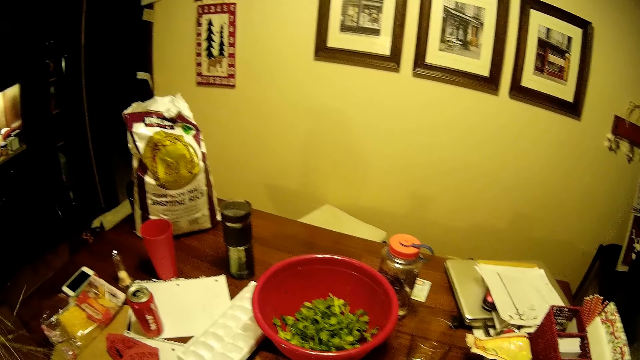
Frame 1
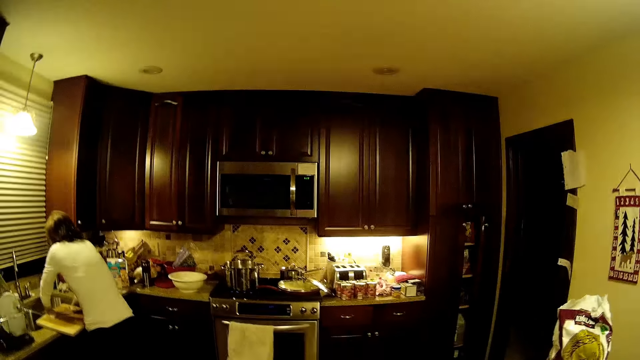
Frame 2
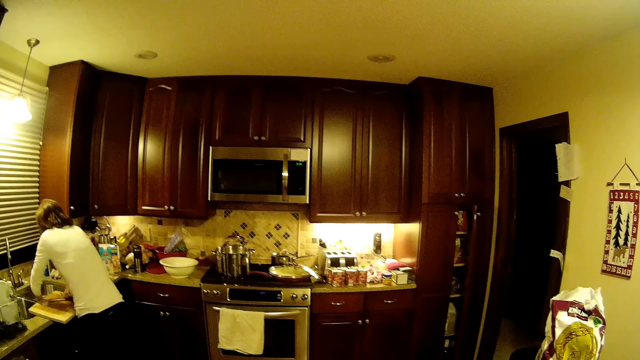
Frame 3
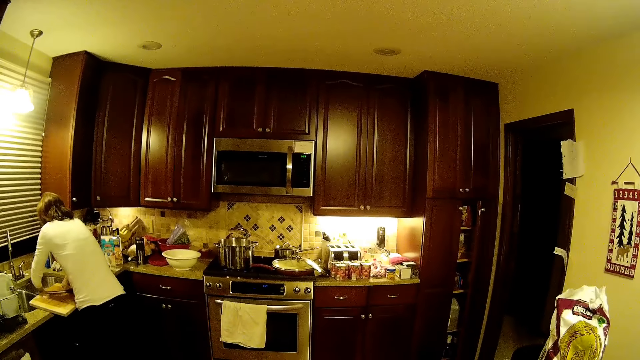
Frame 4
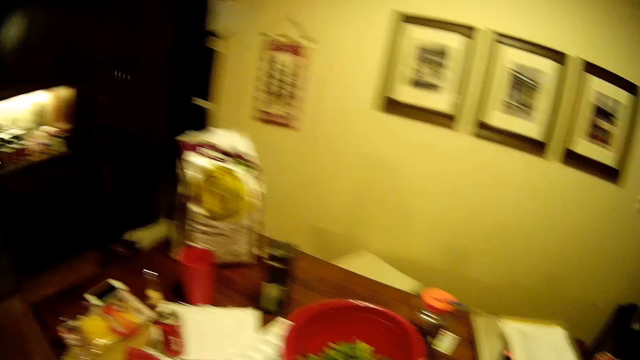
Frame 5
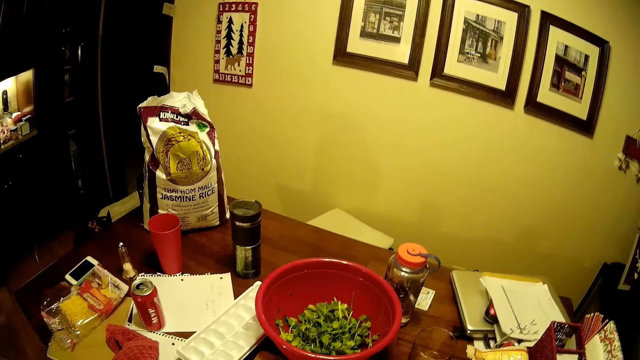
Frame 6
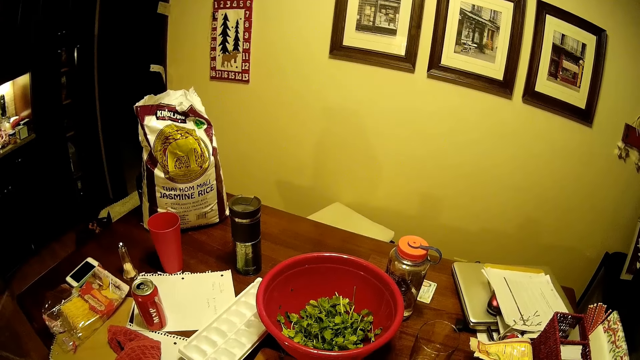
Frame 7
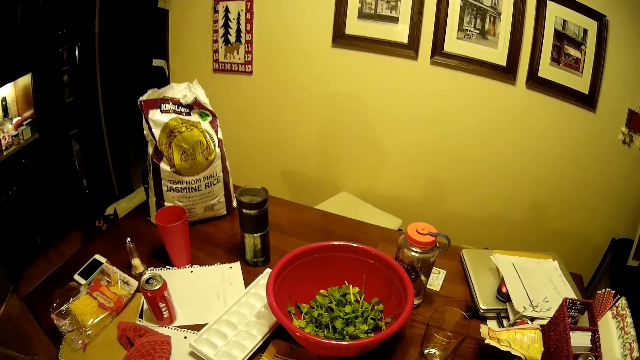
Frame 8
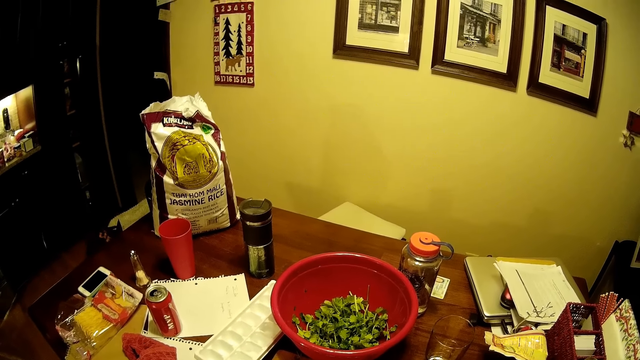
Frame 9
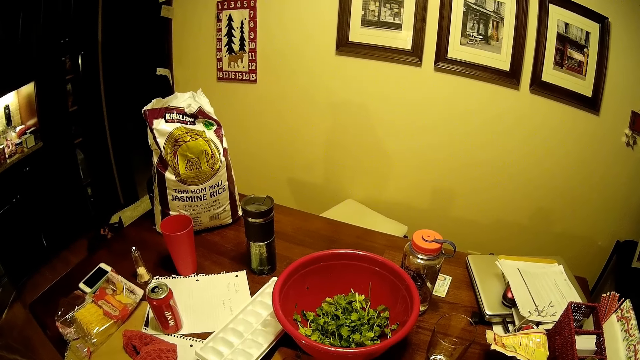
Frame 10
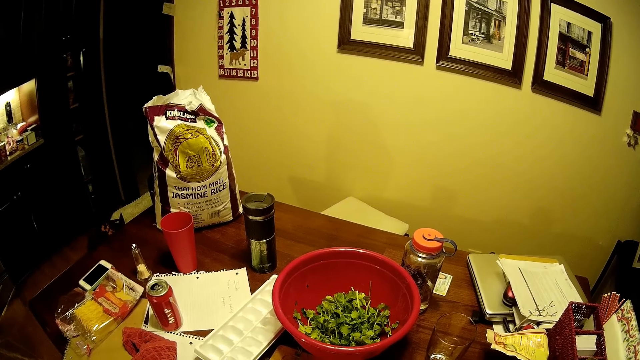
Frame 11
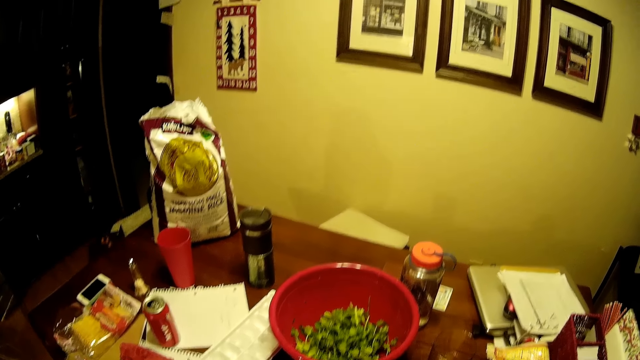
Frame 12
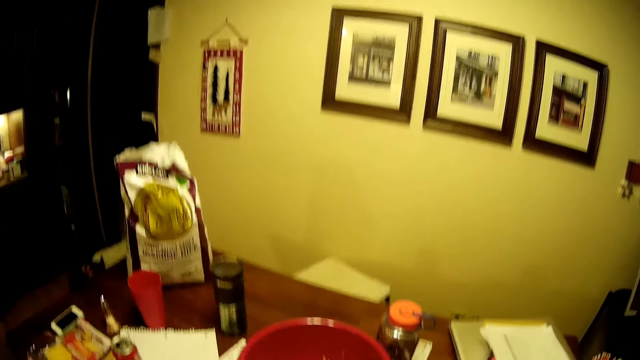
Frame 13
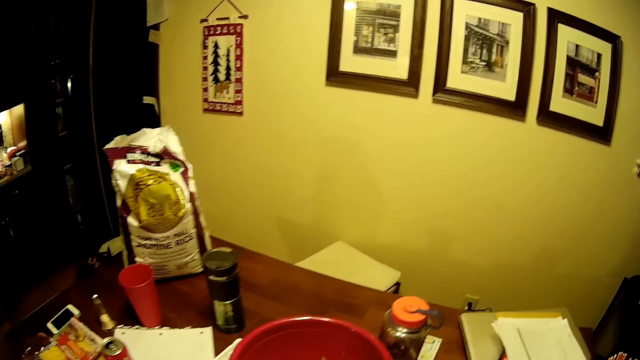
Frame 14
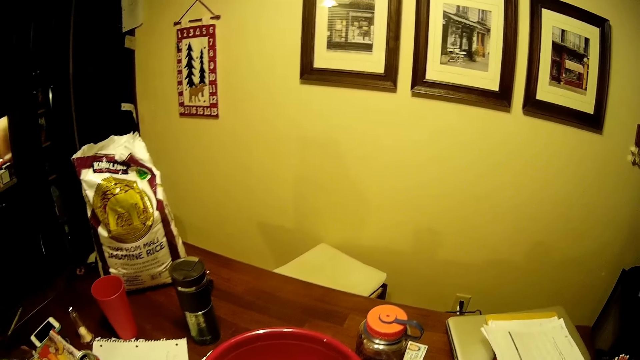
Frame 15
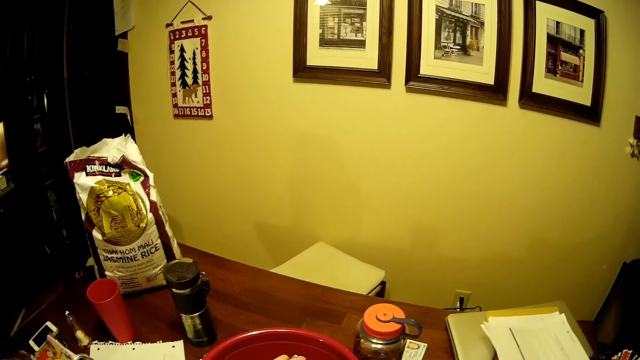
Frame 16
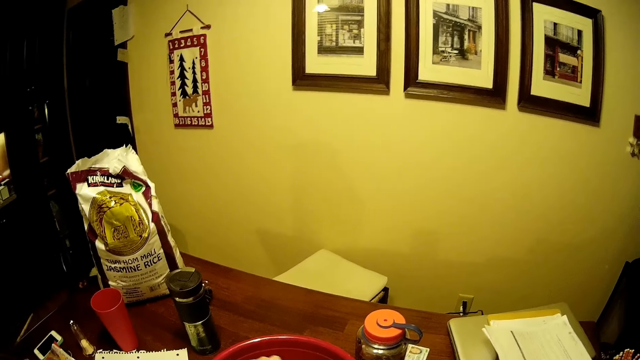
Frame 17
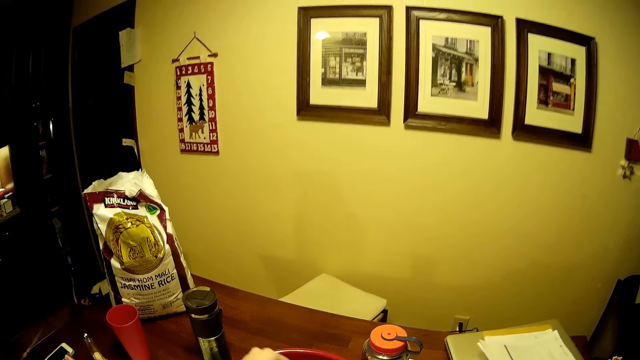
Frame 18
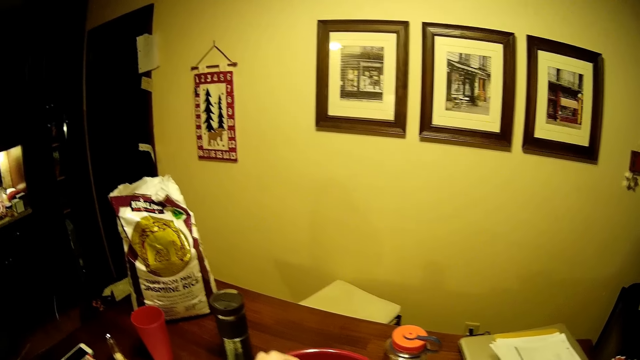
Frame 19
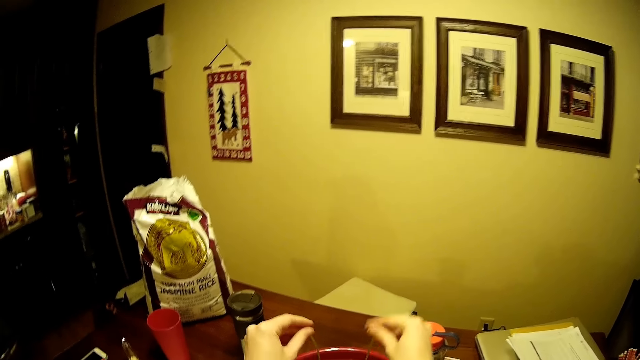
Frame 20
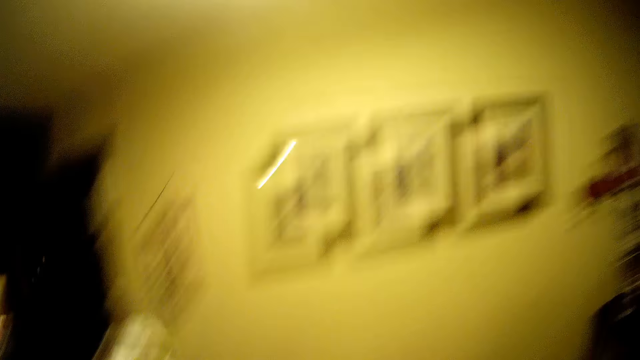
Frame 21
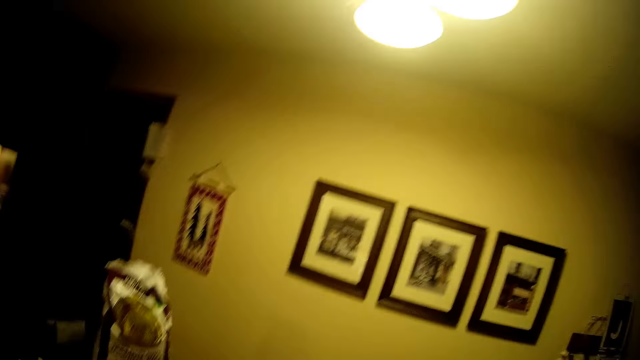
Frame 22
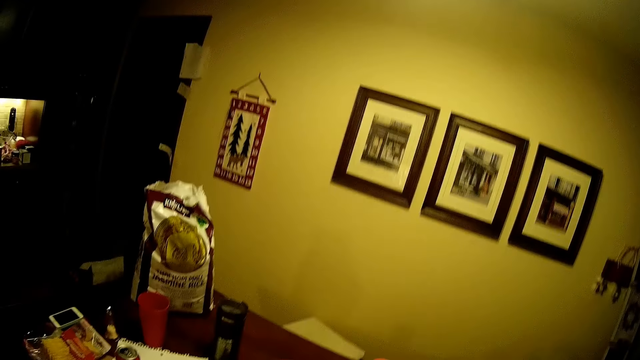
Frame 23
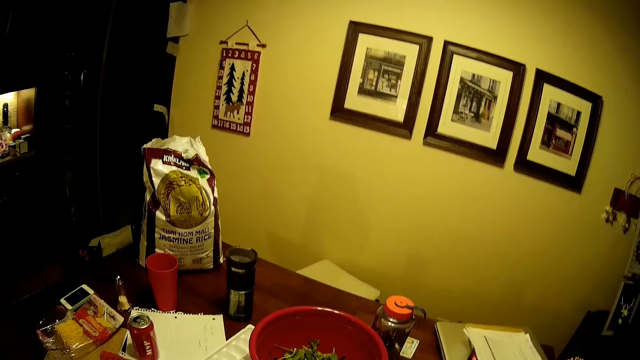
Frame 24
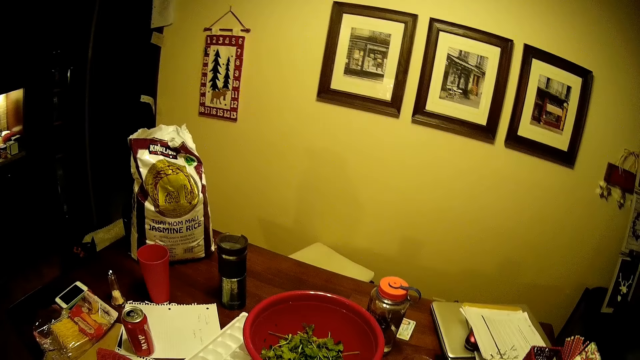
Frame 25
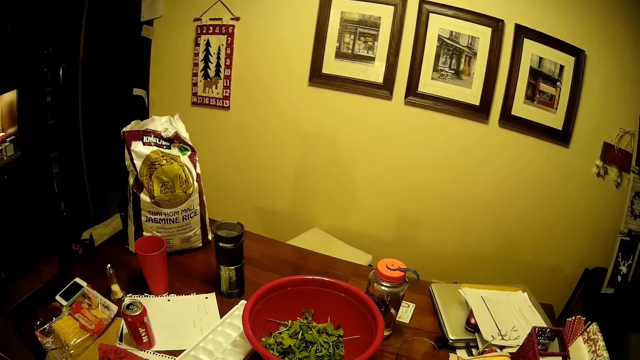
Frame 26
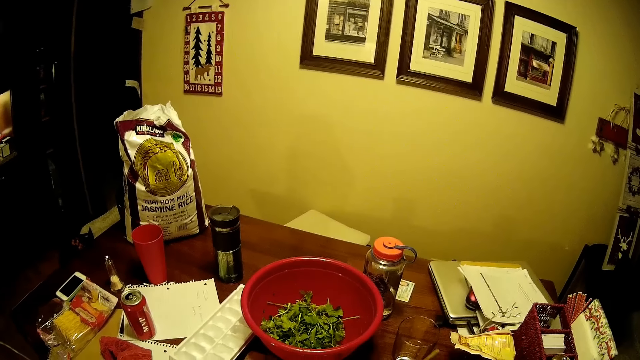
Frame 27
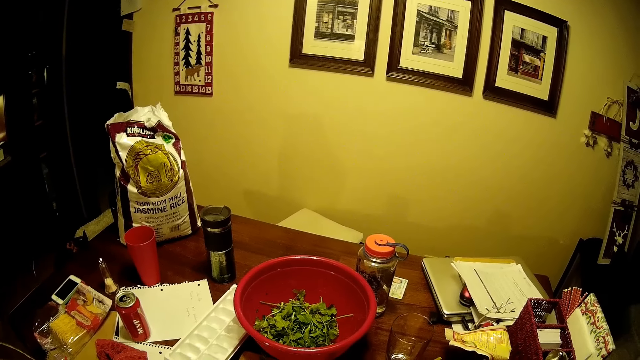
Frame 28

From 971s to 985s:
The camera wearer removes the coriander leaves. A person washes a utensil in the sink. The camera wearer looks around. They turn around the room. They pick the coriander. They hold vegetables.

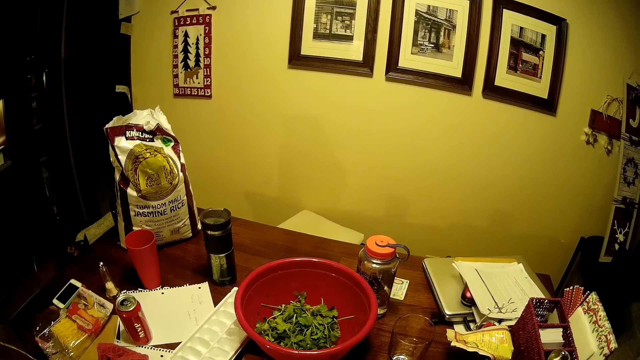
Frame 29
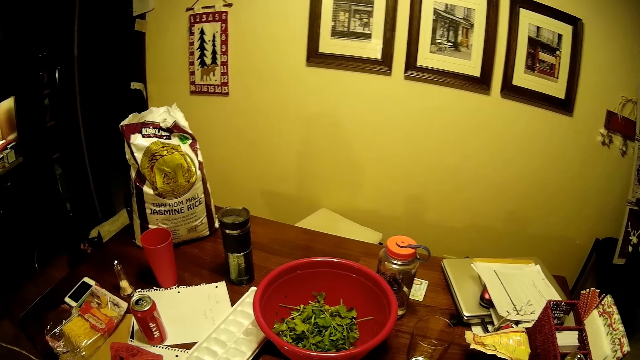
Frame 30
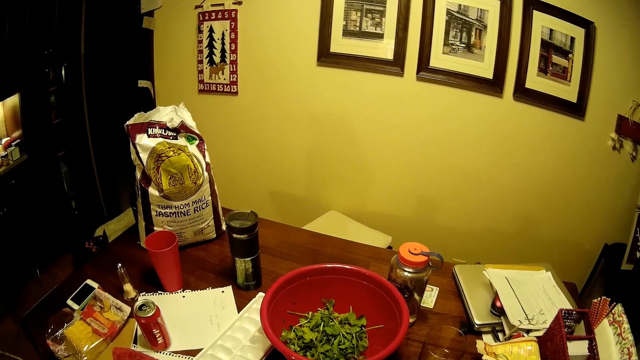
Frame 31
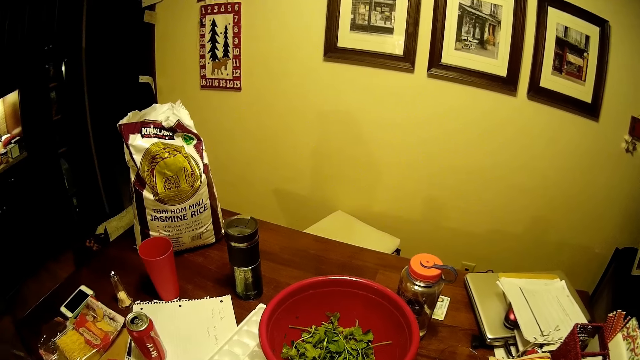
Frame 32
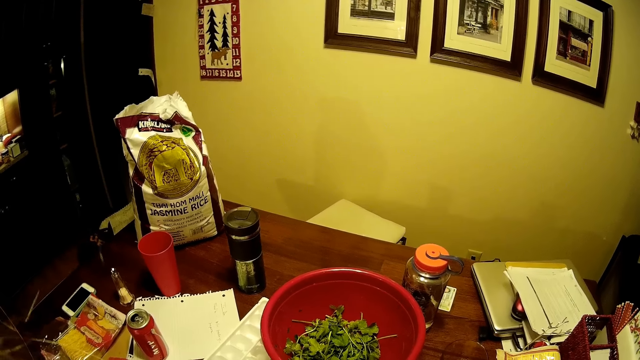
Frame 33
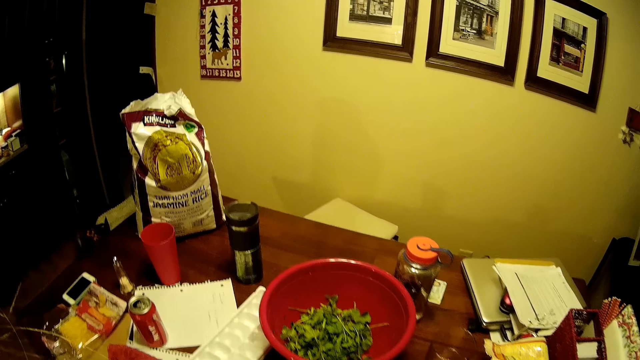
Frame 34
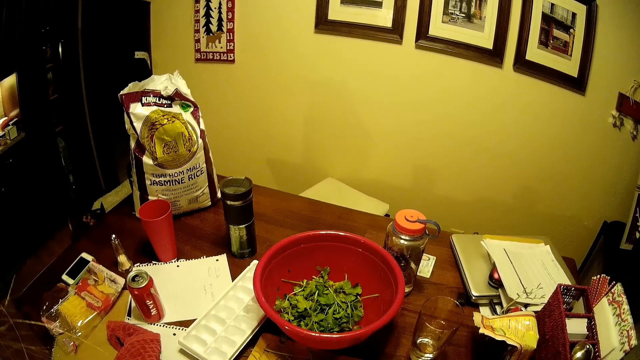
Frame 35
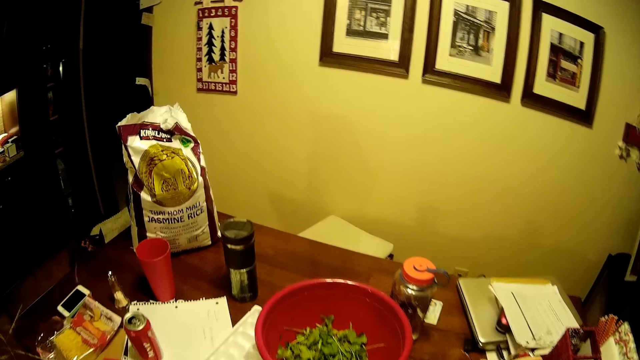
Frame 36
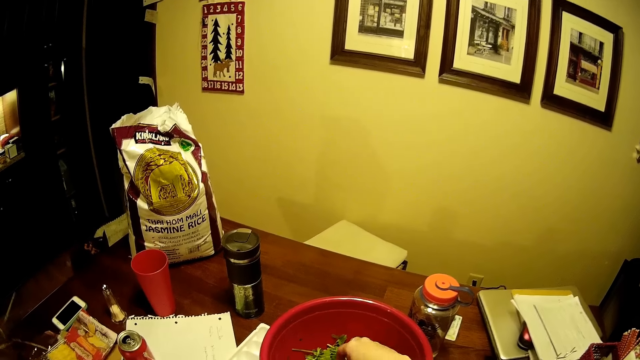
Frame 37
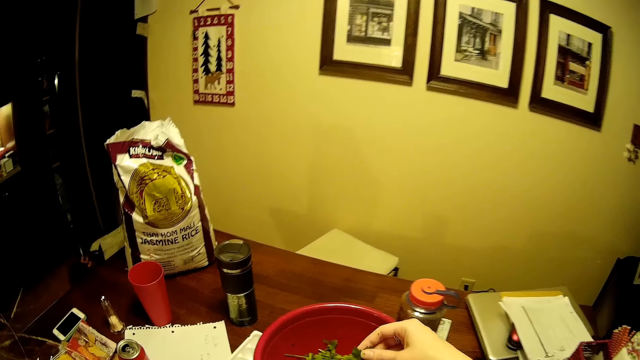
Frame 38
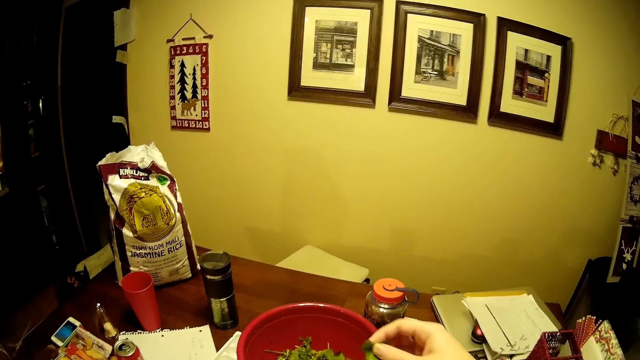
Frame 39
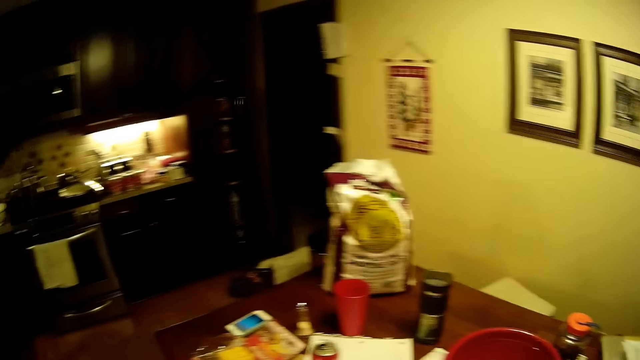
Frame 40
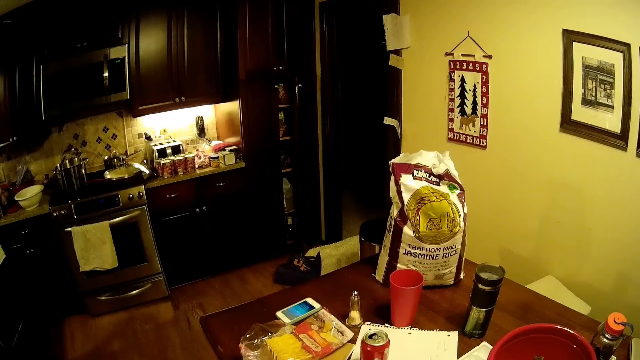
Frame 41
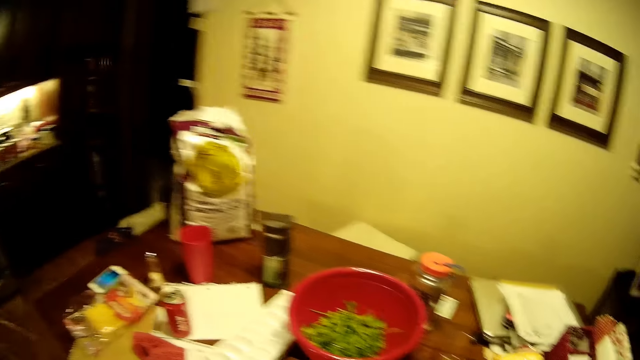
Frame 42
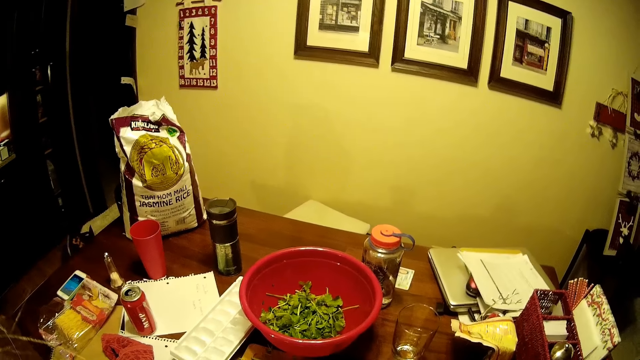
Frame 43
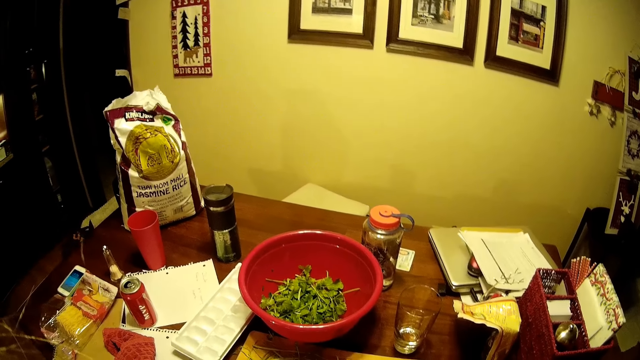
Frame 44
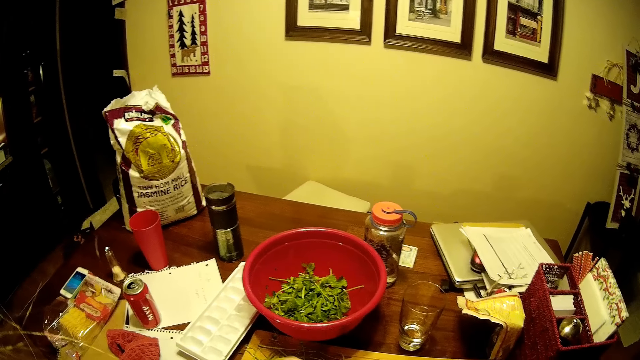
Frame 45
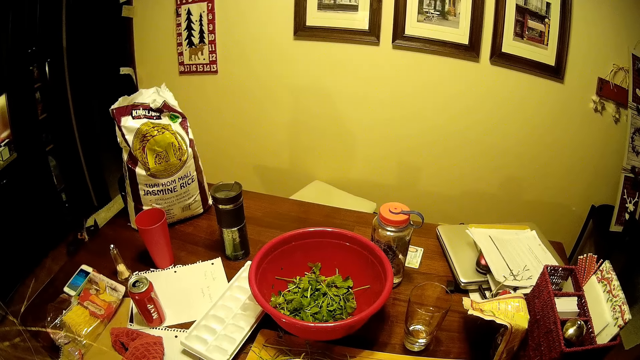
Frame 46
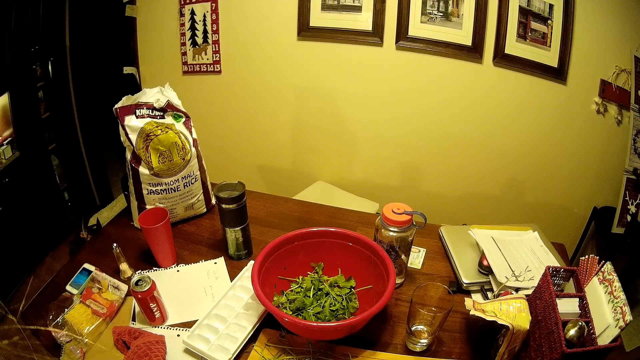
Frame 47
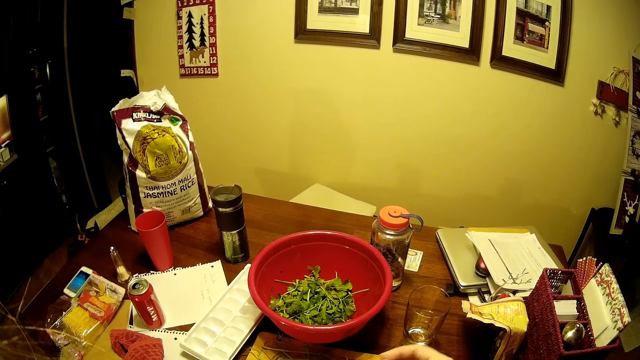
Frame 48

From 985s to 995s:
The camera wearer picks vegetables from the basin. They turn around the room.
